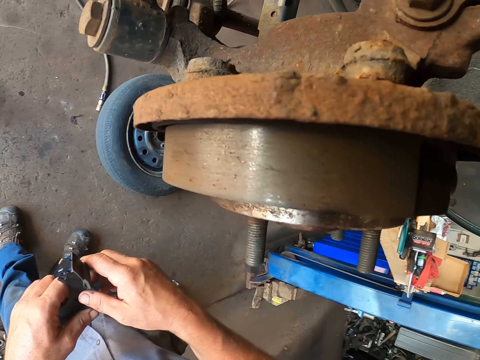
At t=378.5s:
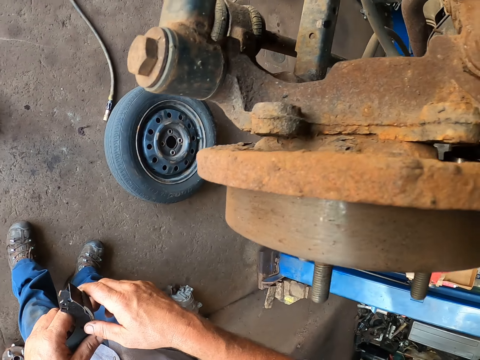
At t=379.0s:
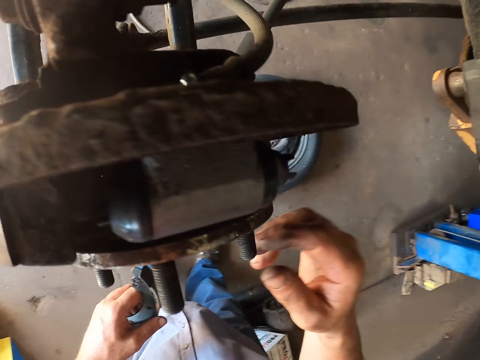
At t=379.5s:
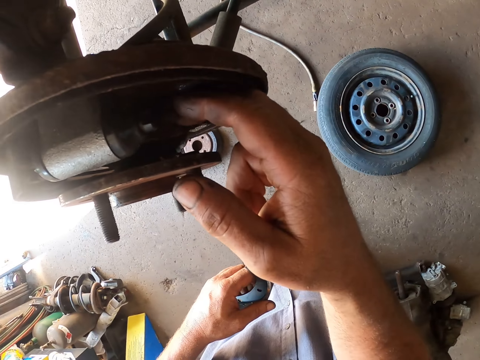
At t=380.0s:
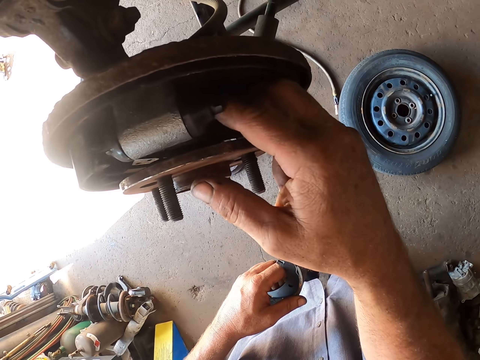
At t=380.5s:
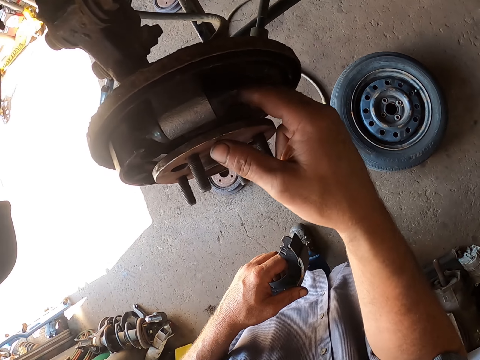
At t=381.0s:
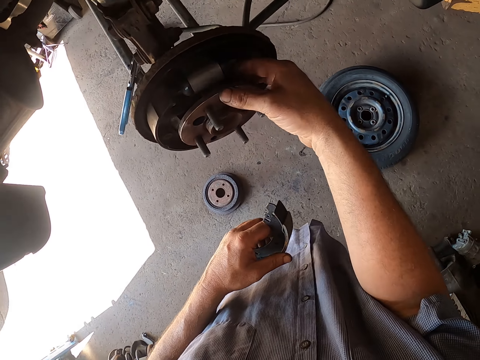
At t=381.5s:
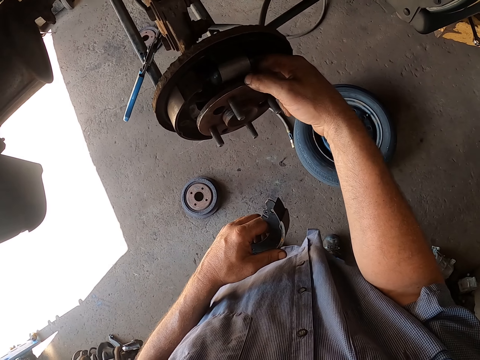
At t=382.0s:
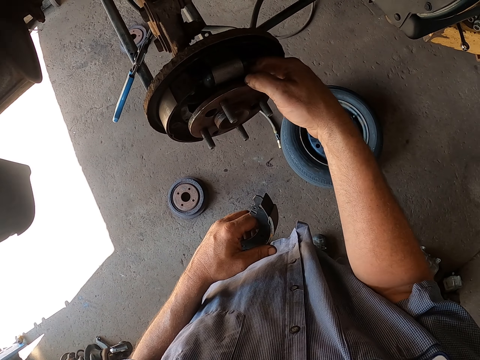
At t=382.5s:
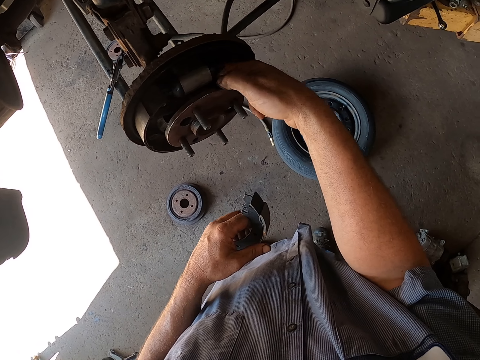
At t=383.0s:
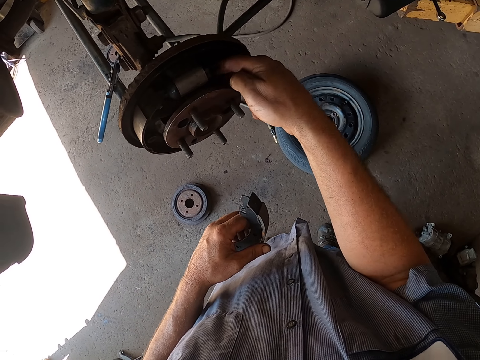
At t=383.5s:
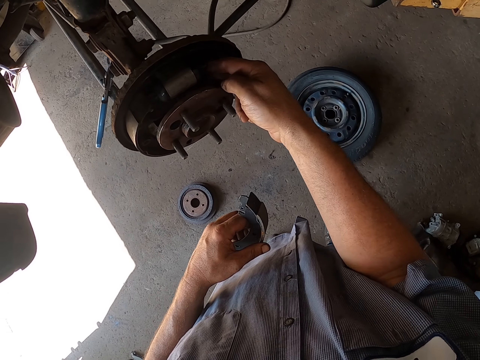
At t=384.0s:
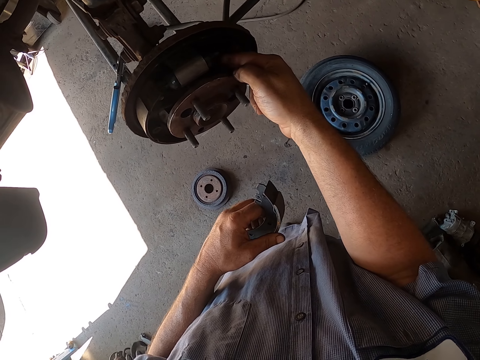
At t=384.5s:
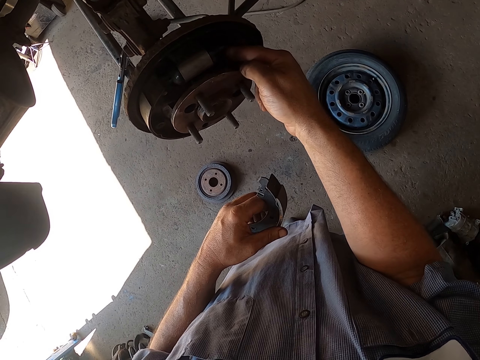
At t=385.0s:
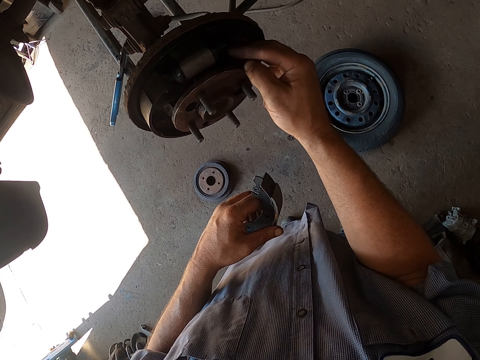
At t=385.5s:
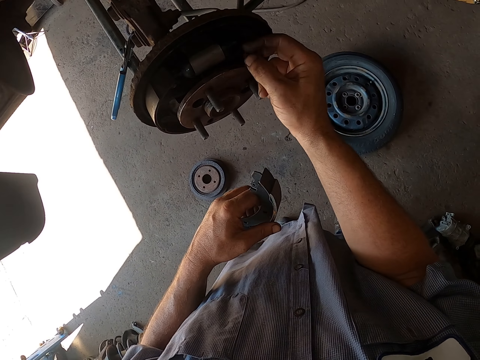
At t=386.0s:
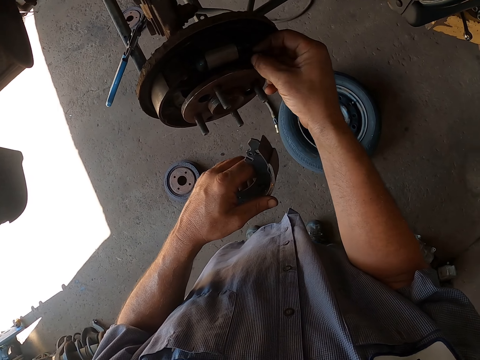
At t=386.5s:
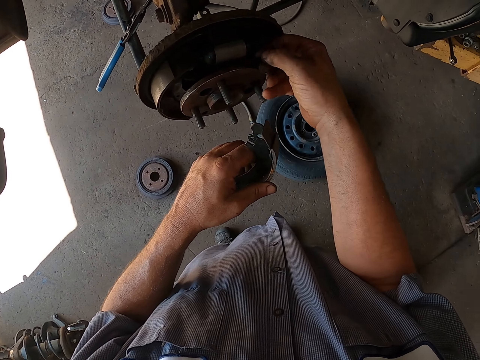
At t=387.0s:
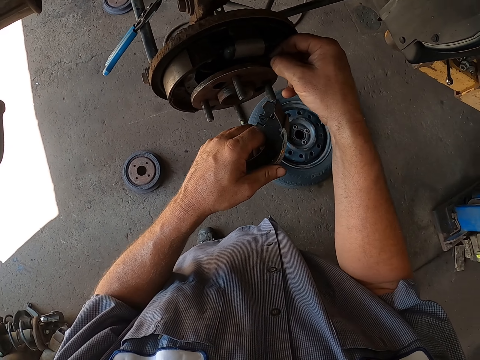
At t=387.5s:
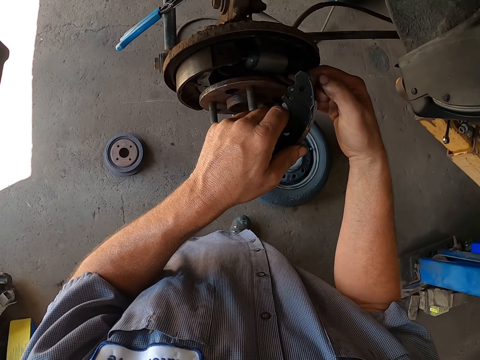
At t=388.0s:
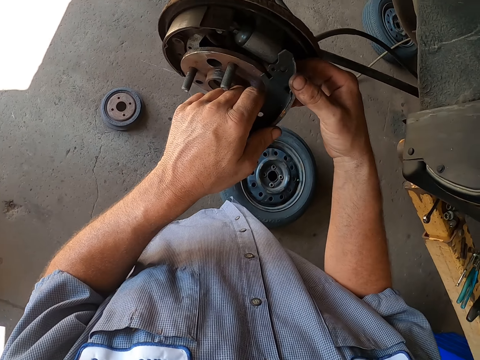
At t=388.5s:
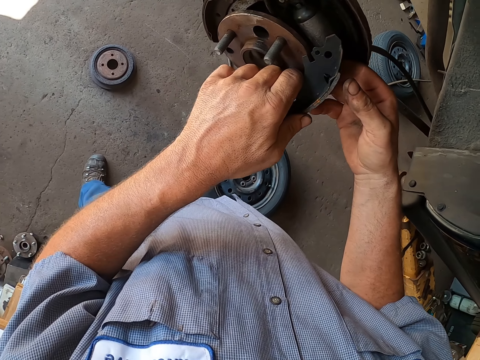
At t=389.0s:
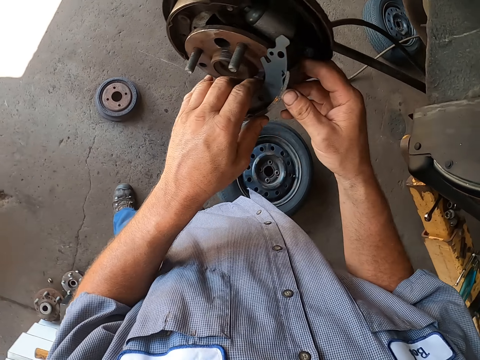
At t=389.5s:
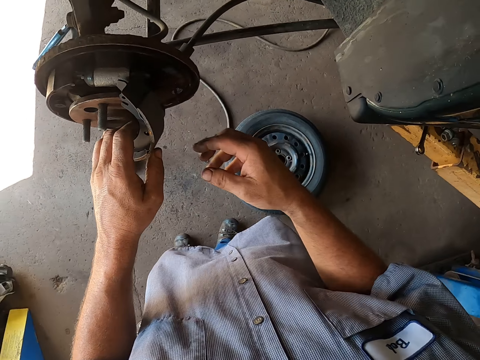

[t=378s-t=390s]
The camera wearer checks the wheel. He puts his fingers in the wheel hub. He places something on the wheel.

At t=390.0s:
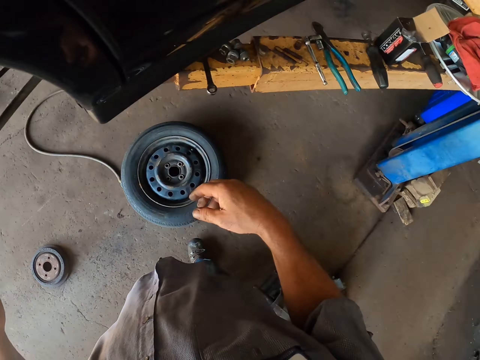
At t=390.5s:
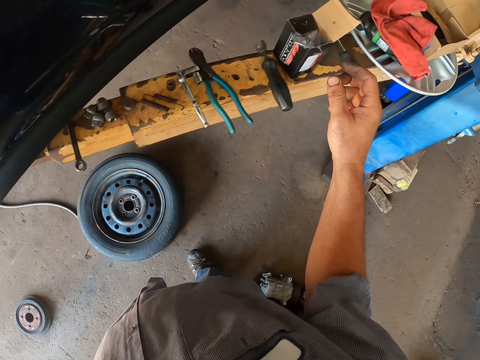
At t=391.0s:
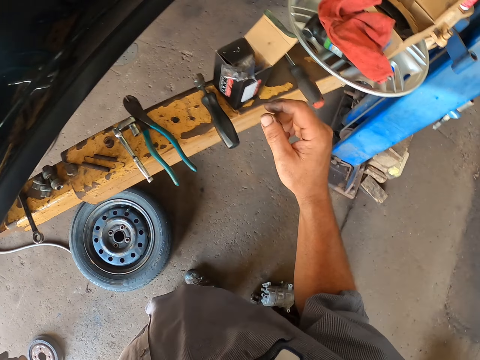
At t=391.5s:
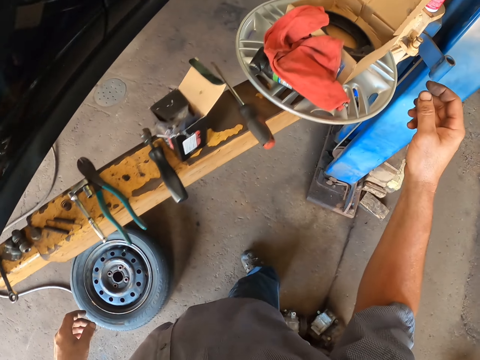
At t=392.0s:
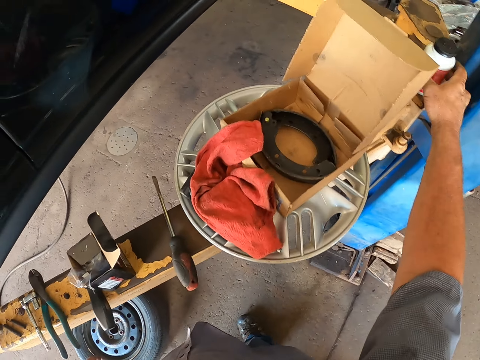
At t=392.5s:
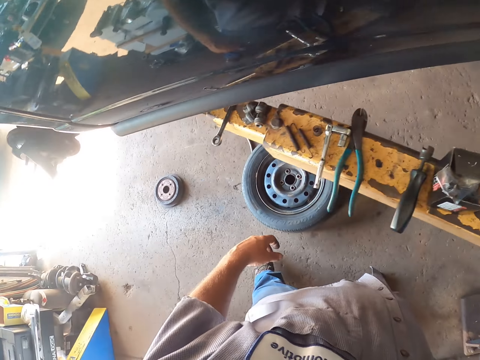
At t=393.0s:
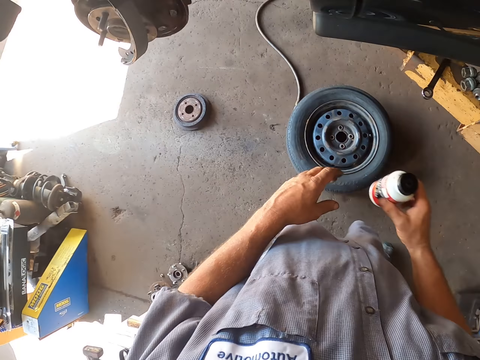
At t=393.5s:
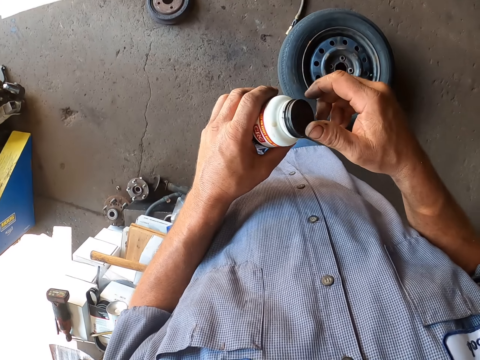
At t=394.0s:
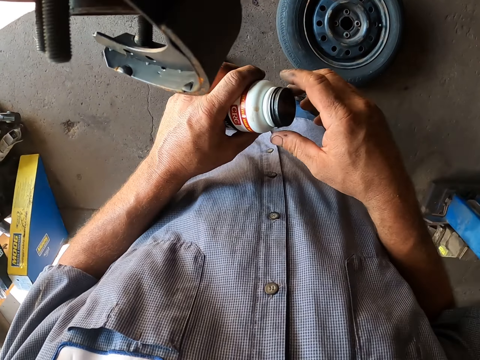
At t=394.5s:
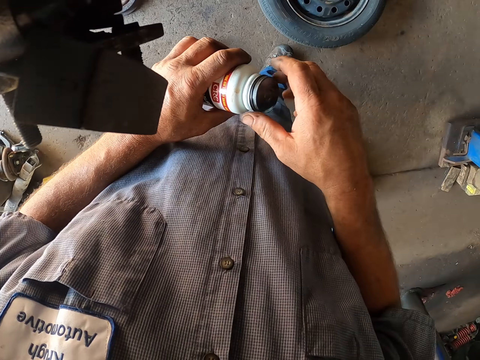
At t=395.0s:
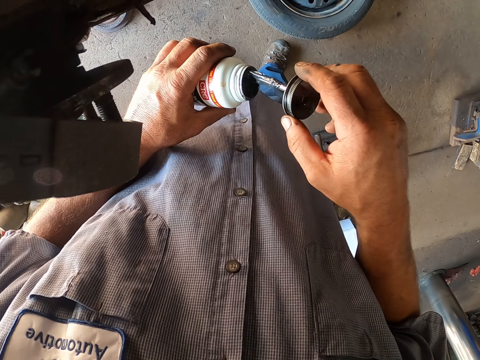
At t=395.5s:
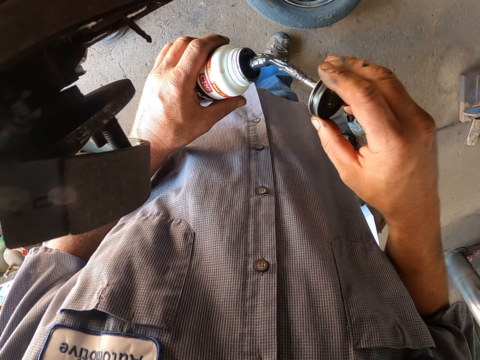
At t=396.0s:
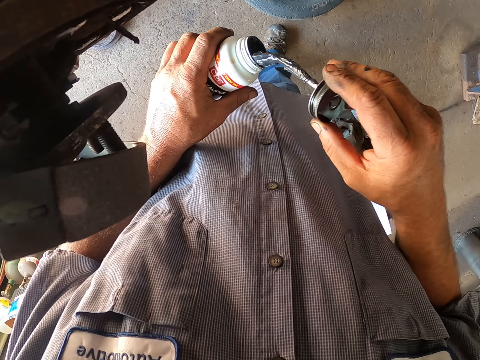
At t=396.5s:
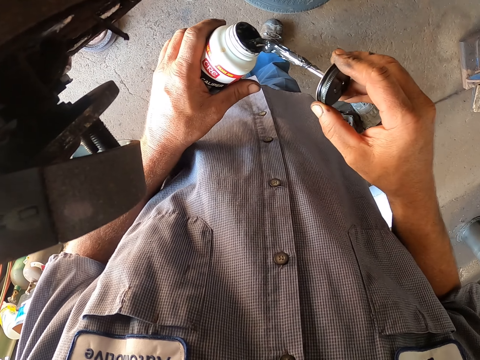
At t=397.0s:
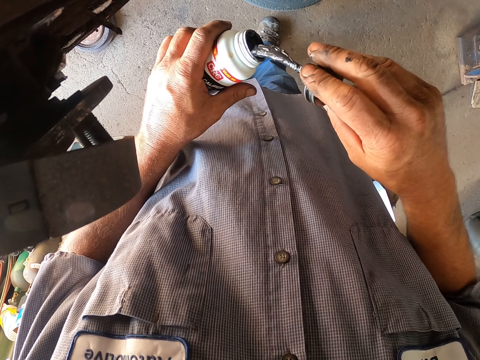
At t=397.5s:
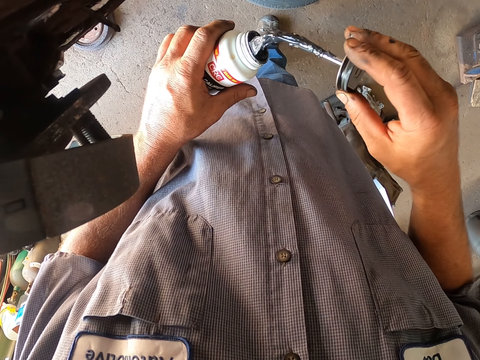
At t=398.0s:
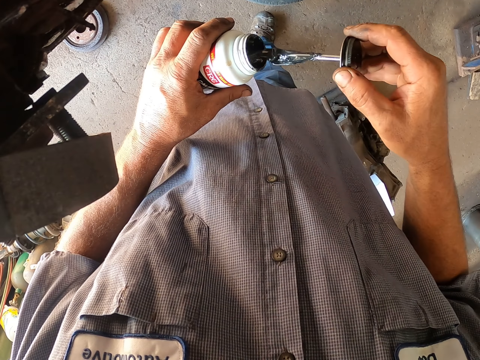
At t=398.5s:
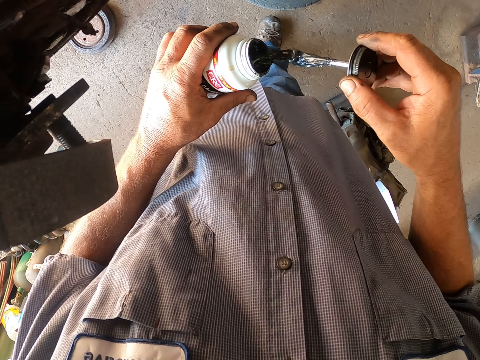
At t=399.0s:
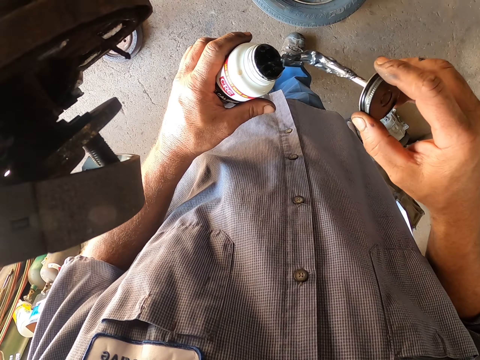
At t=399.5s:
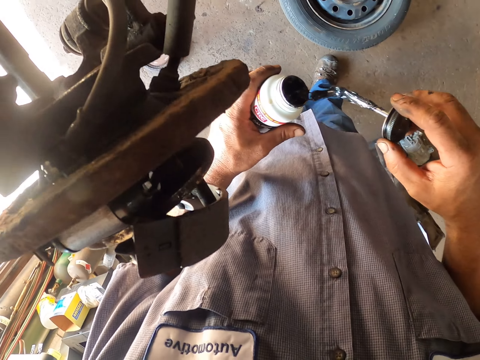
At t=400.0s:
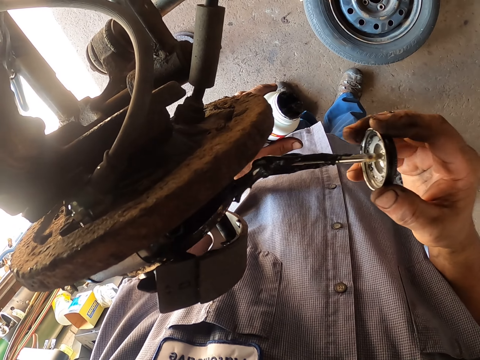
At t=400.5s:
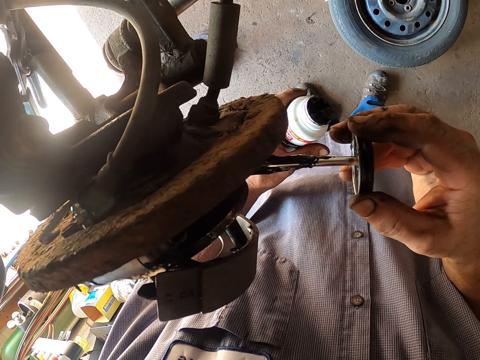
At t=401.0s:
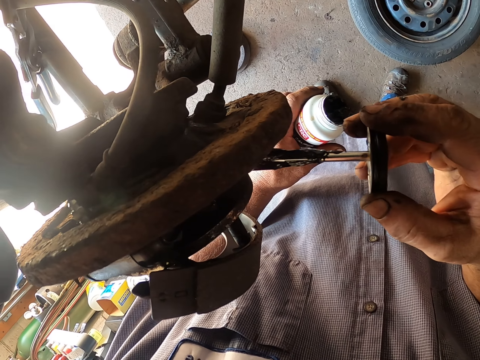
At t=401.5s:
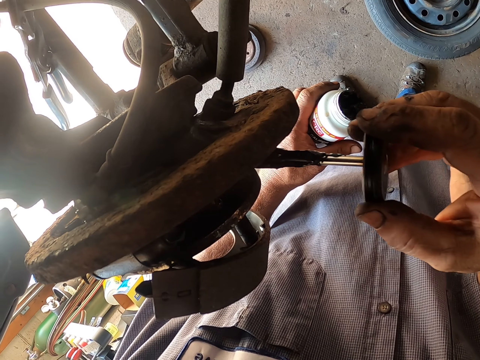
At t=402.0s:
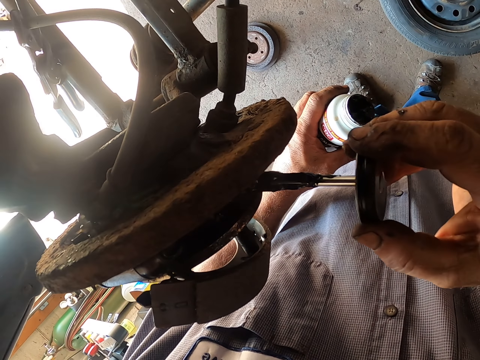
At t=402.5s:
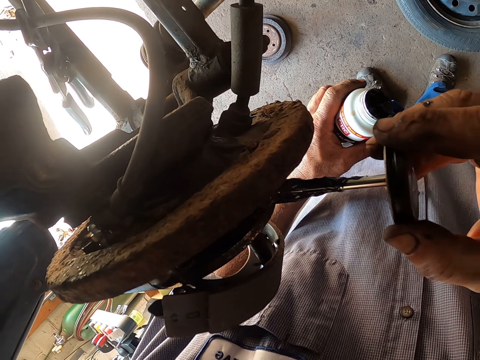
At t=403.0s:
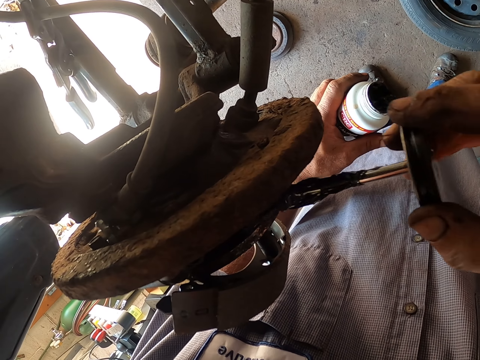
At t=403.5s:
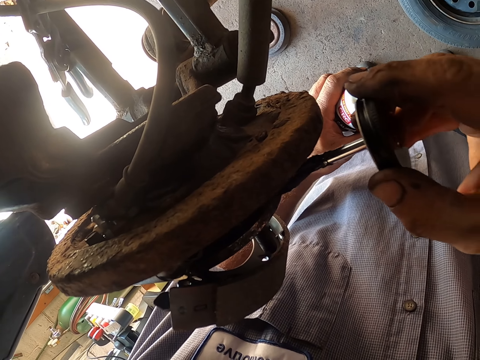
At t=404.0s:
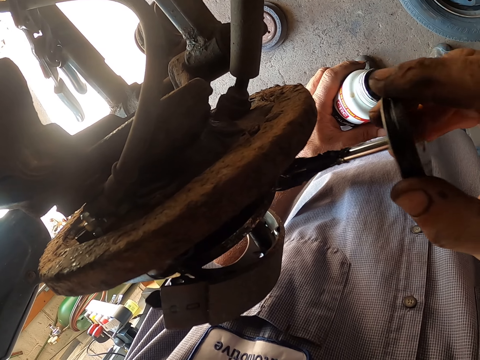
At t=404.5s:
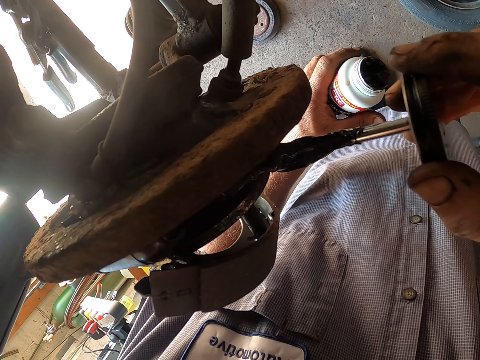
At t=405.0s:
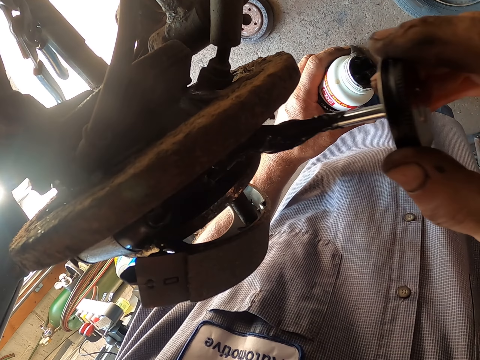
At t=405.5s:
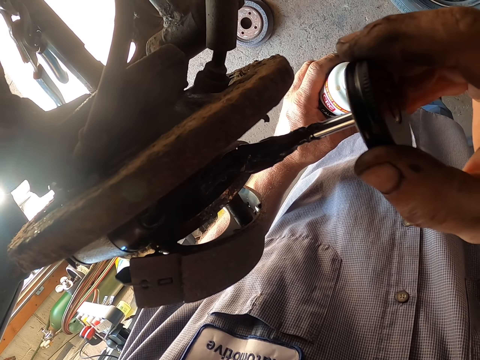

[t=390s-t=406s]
The camera wearer looks around the metal. They pick up the wheel oil. They walk around the garage. They open the oil bottle. They remove excess of something. They apply oil on the wheel hub.
